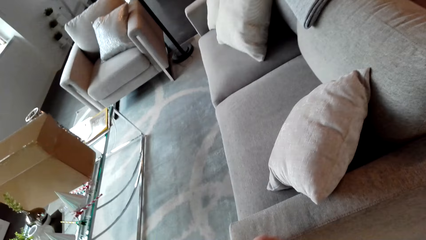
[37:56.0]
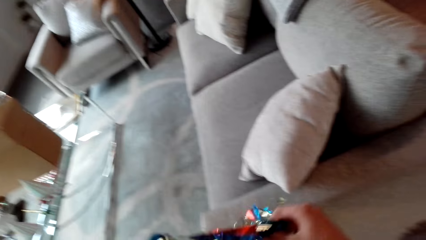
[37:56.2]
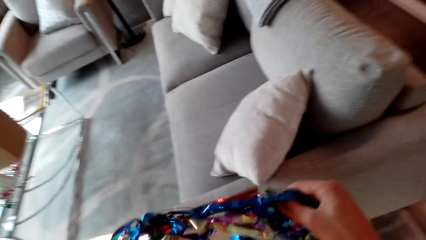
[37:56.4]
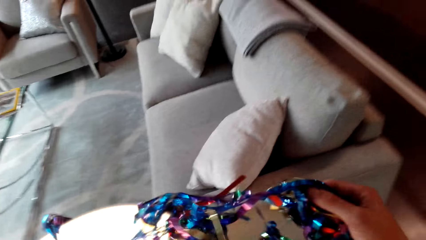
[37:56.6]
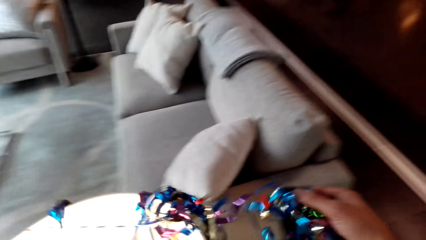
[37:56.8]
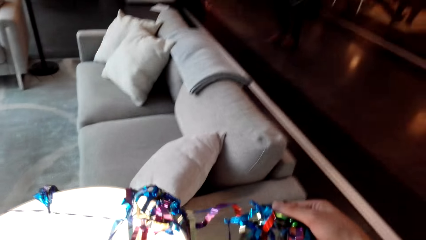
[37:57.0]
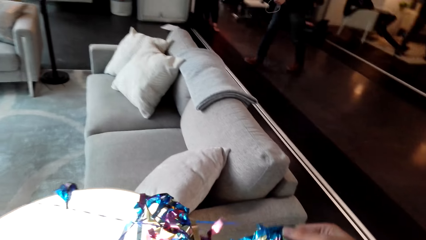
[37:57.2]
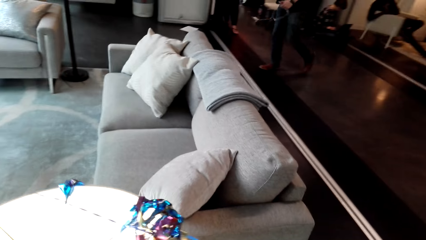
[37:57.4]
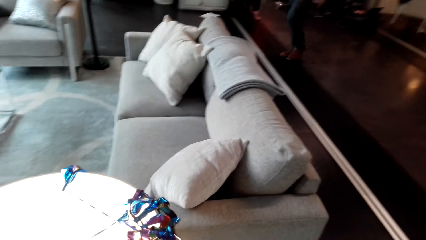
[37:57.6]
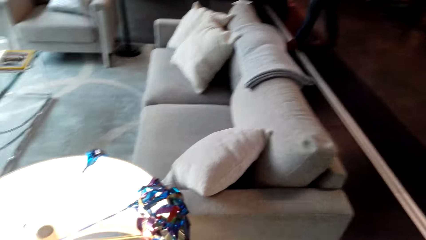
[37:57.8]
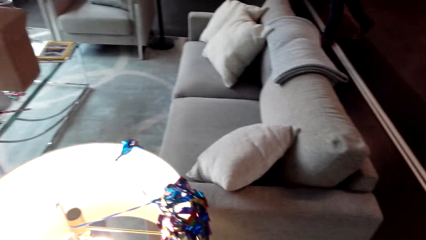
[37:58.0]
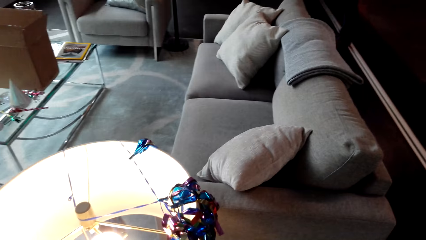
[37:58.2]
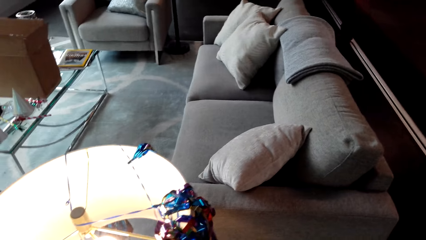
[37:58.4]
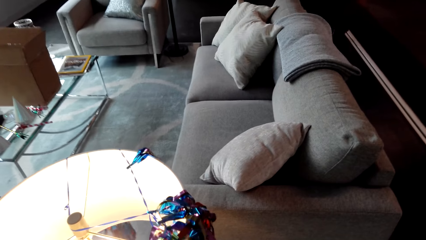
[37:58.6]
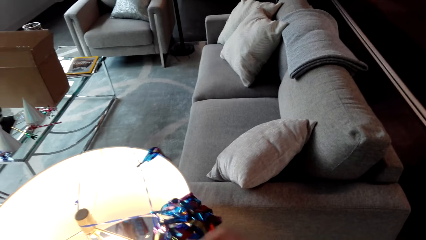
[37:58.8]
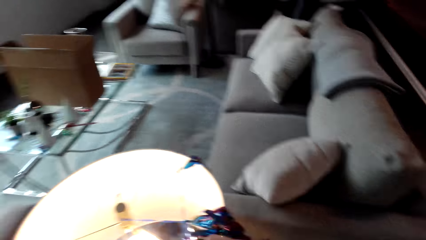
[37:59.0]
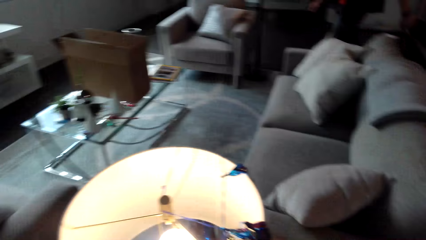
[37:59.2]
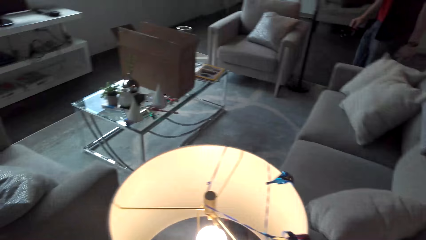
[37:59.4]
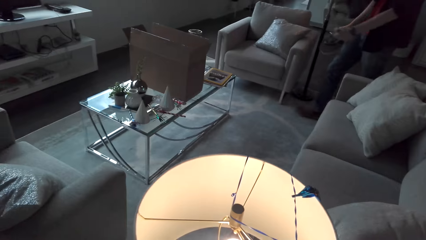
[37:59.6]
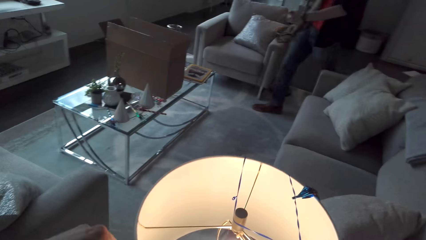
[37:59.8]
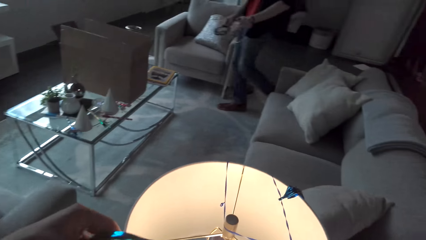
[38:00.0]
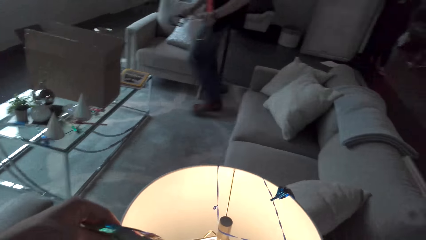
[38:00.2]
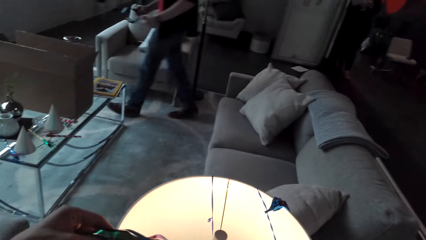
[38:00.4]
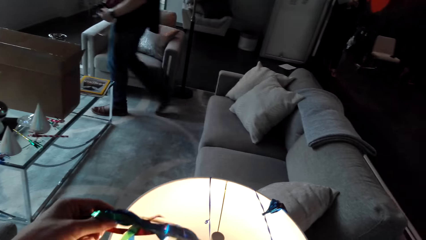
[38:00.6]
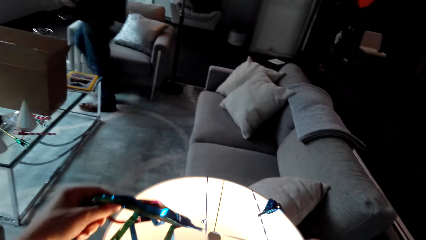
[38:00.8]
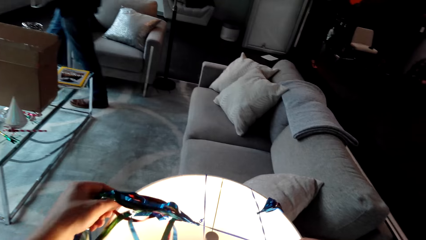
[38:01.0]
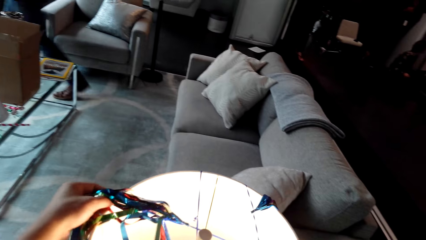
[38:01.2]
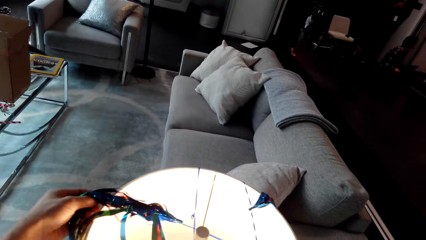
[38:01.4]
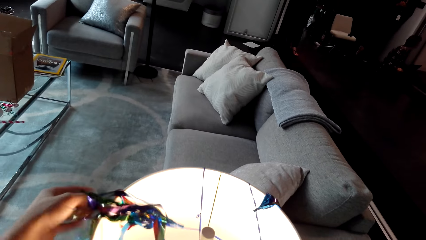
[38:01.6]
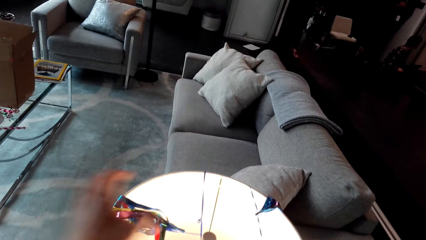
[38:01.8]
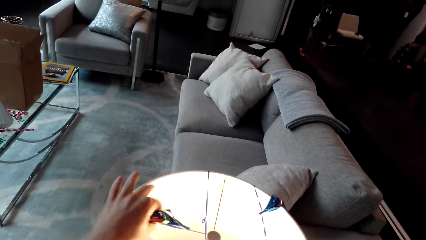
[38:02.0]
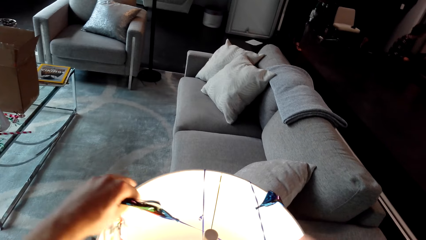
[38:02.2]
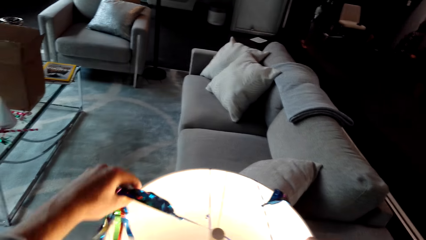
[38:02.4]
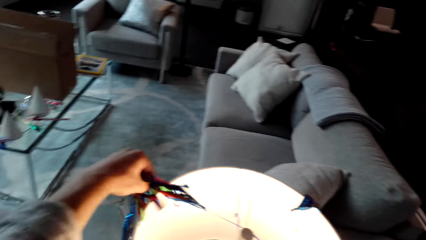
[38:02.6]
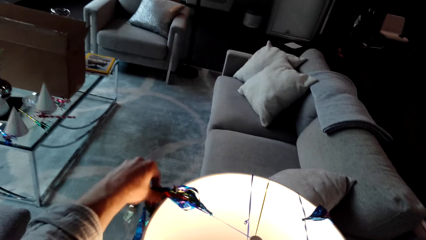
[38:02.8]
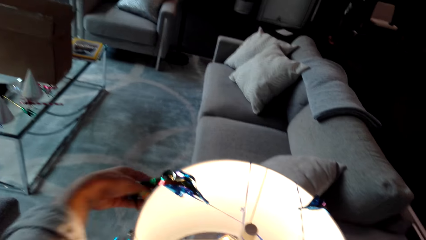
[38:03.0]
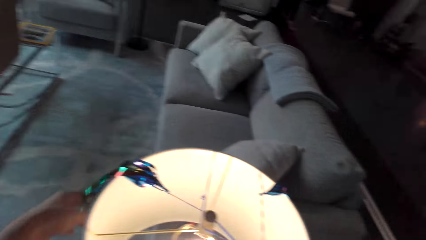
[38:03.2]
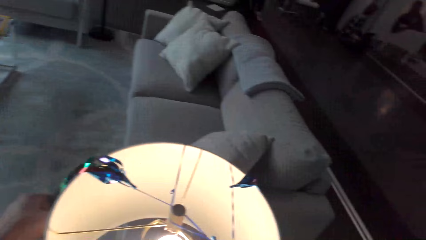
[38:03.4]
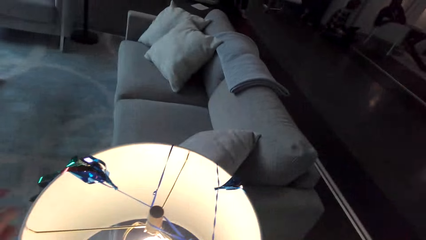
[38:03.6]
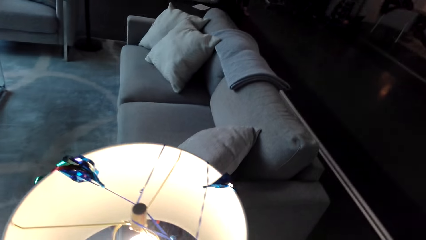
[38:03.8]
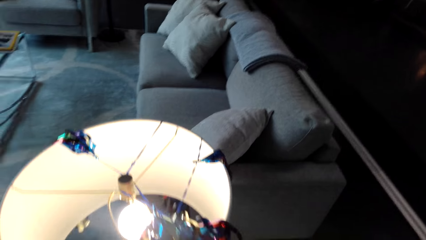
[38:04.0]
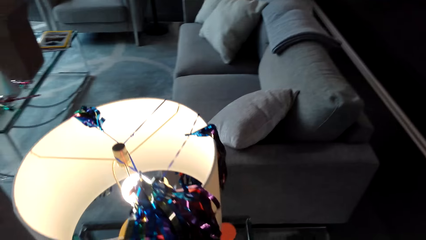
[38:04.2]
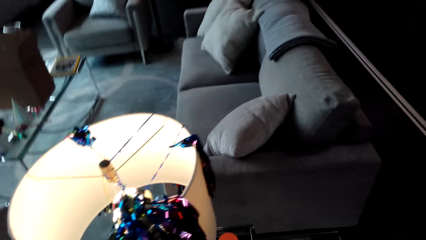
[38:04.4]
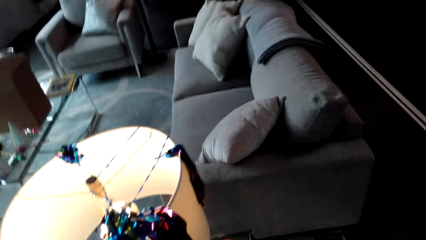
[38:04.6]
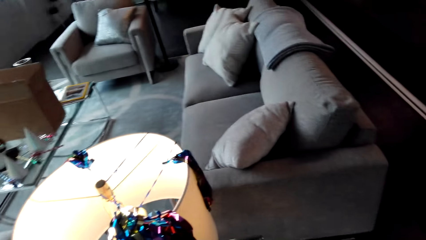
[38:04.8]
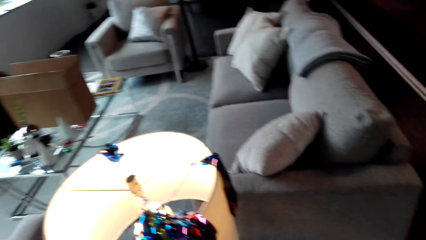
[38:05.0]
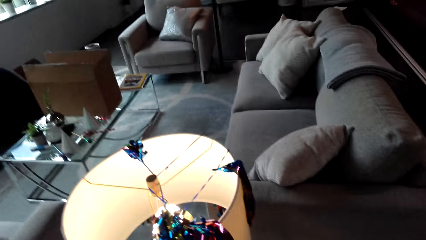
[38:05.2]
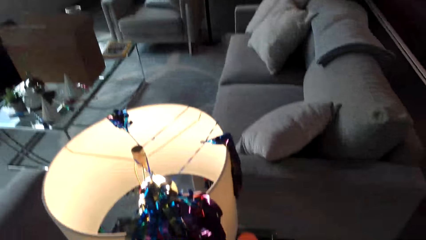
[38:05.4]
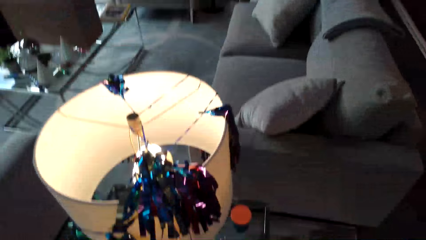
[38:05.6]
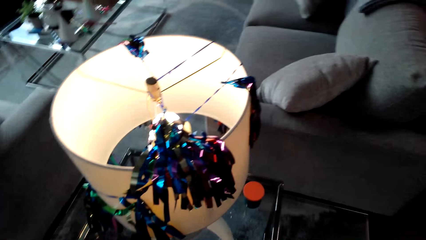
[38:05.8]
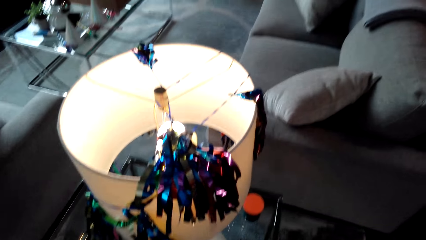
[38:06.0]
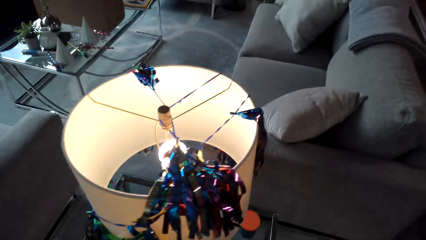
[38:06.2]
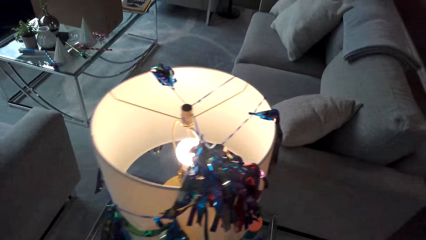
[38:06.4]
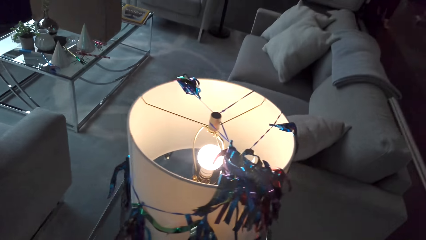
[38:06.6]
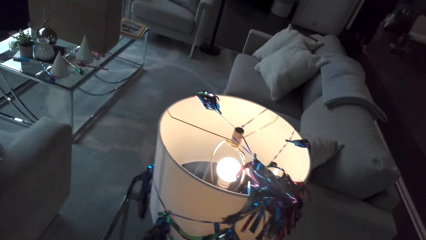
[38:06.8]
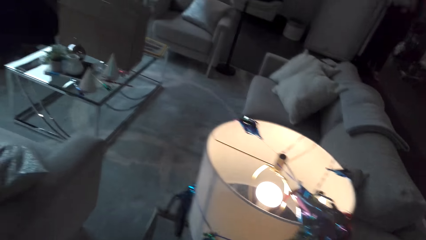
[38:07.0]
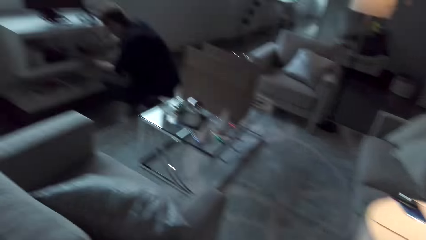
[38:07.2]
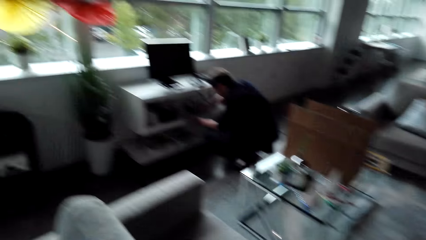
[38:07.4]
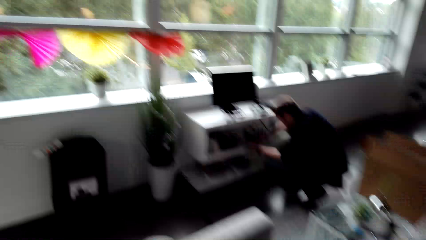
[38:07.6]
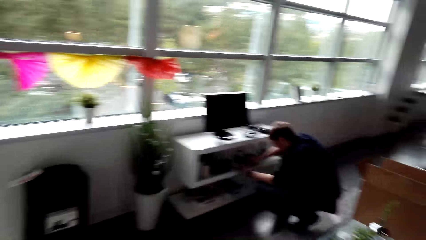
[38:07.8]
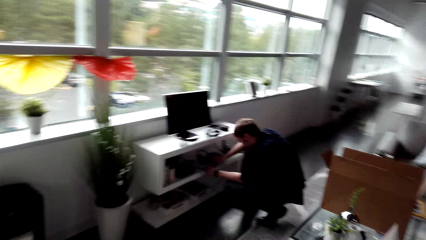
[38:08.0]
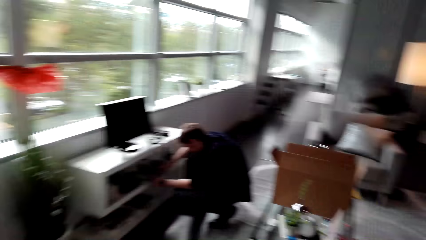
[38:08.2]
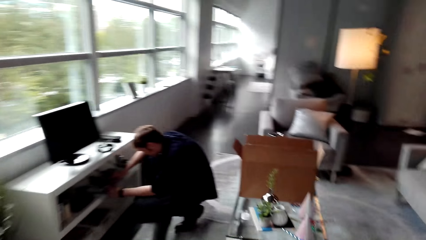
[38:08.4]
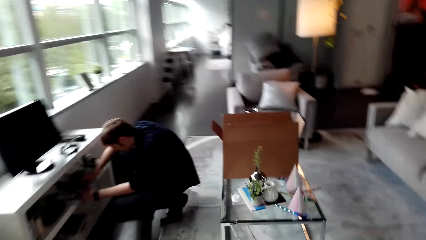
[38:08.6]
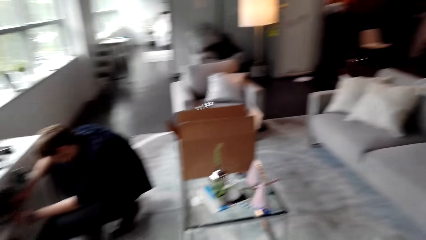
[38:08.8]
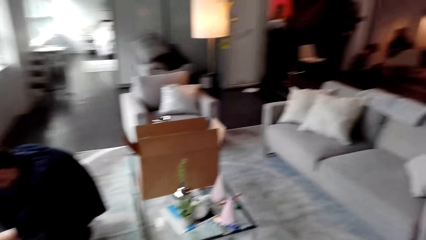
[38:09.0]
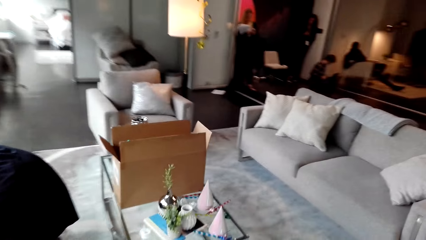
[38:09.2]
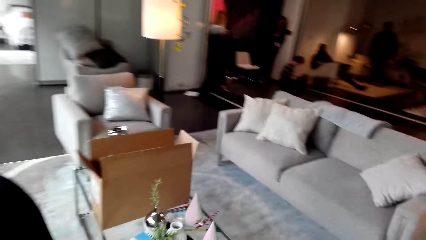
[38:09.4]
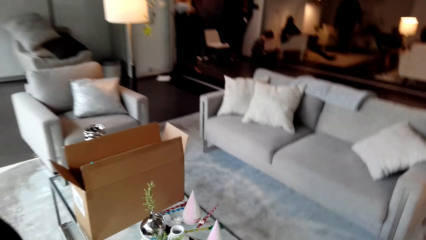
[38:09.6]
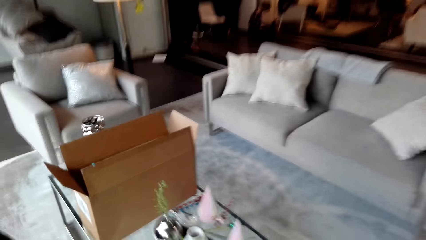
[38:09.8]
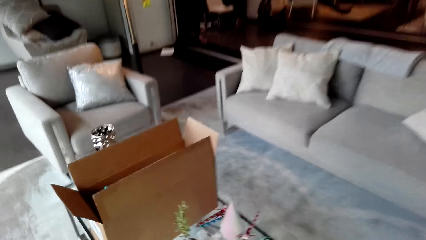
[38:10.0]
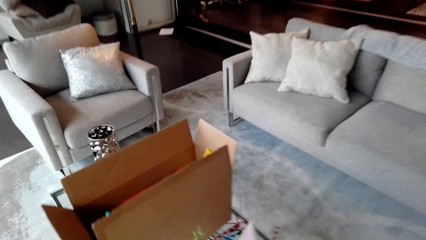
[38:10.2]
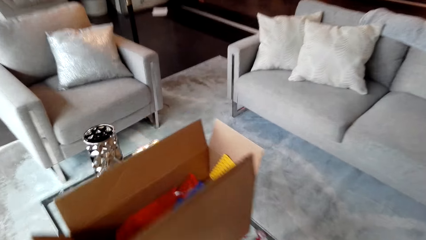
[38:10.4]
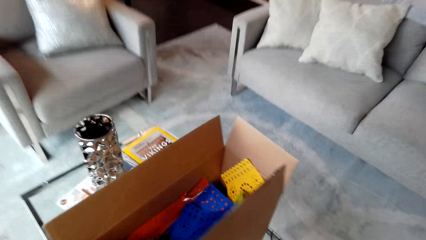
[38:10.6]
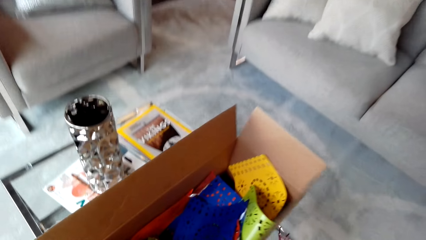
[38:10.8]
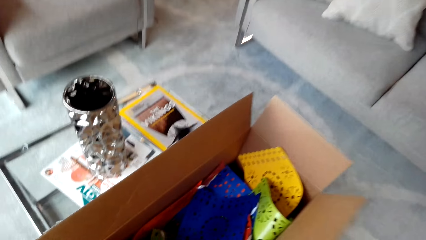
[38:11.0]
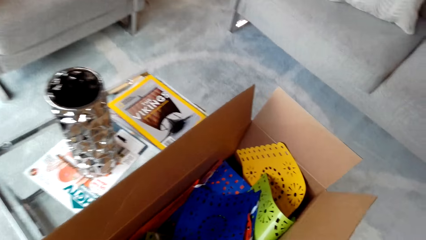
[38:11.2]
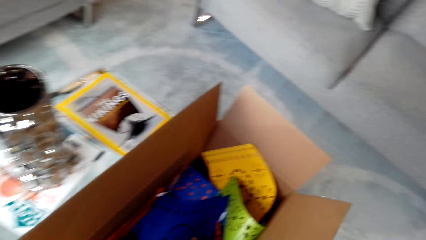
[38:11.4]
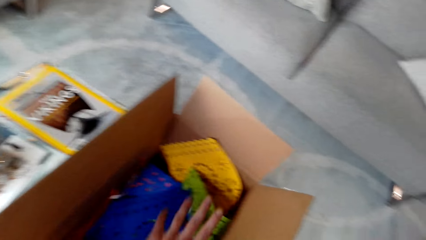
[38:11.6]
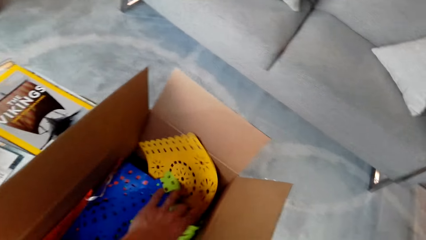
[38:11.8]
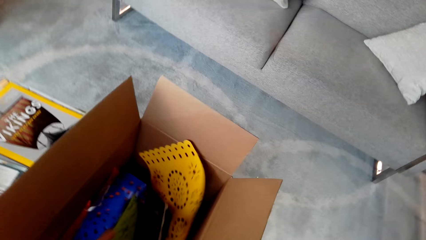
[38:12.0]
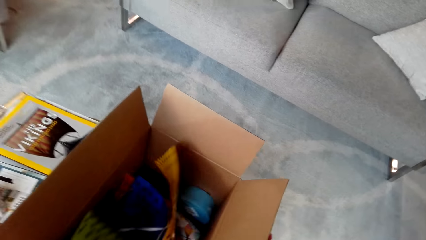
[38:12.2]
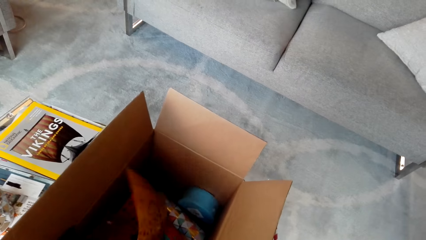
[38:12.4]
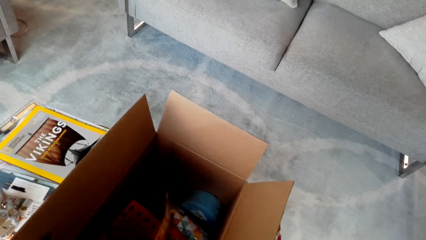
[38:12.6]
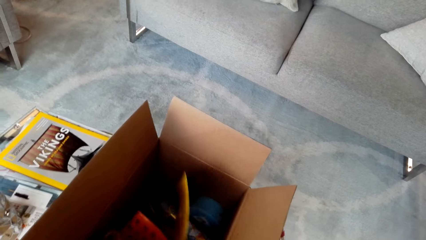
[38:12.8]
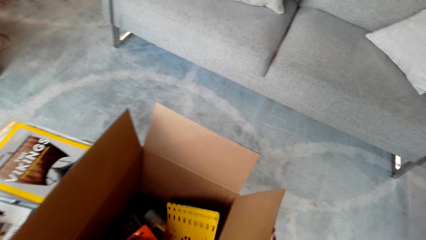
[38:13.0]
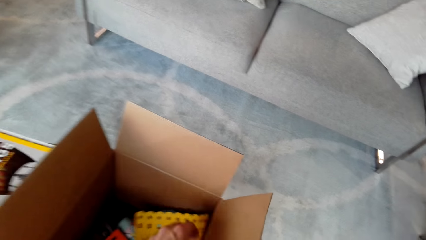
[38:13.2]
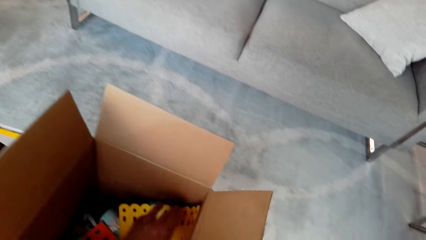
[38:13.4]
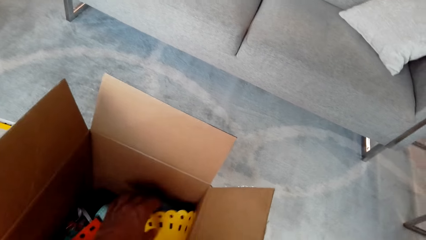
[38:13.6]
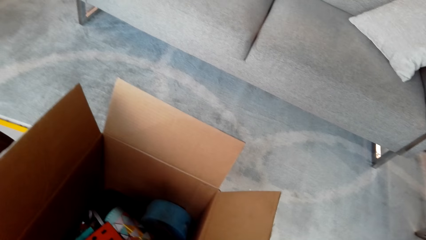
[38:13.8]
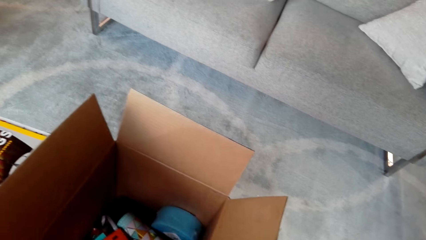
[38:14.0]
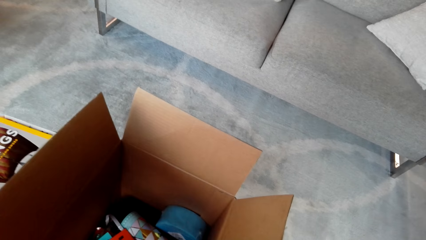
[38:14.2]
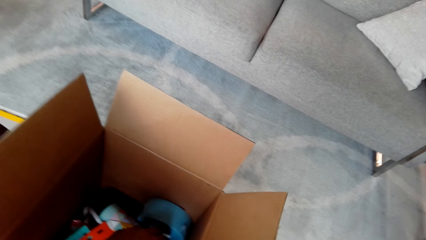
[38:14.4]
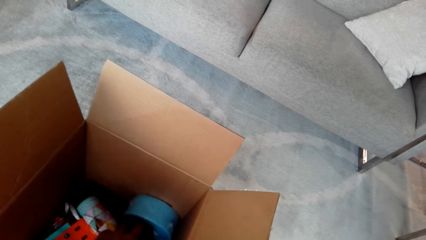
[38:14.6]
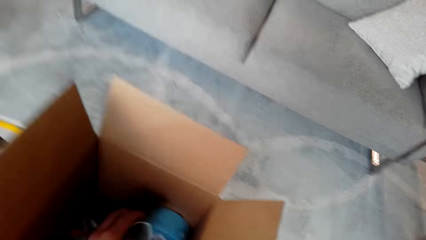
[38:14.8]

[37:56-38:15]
The camera wearer walks. They pick decorating items.
